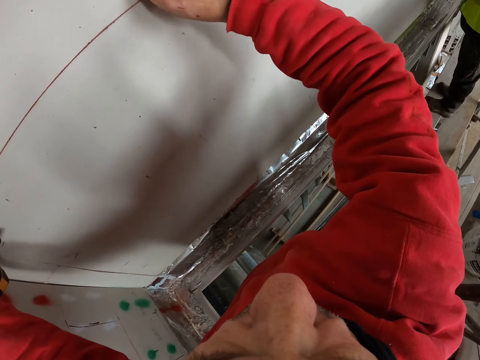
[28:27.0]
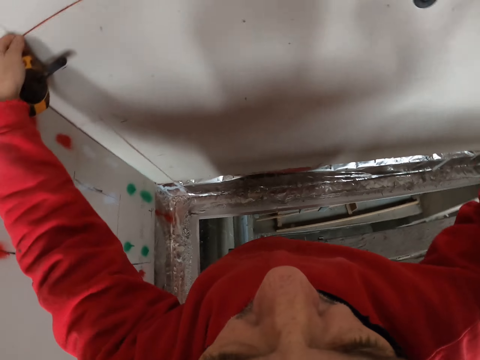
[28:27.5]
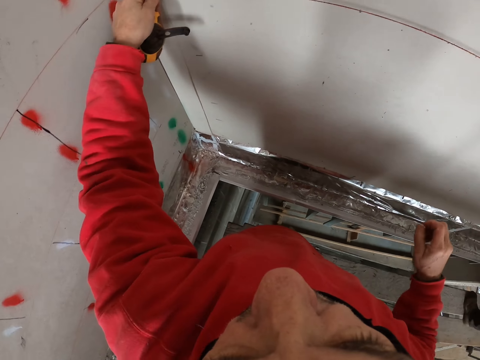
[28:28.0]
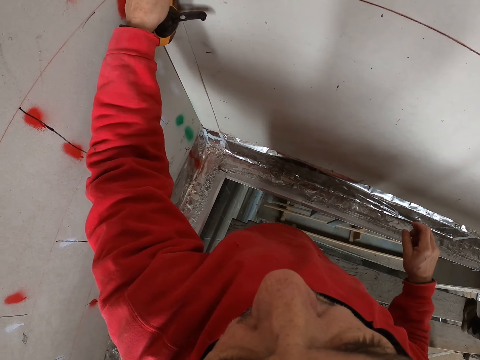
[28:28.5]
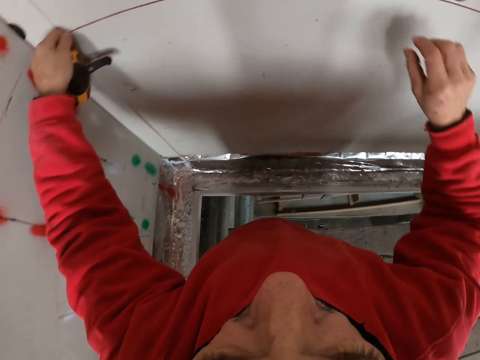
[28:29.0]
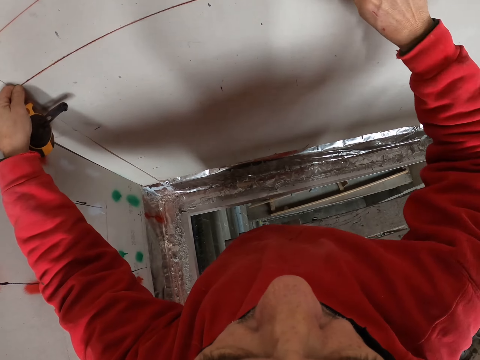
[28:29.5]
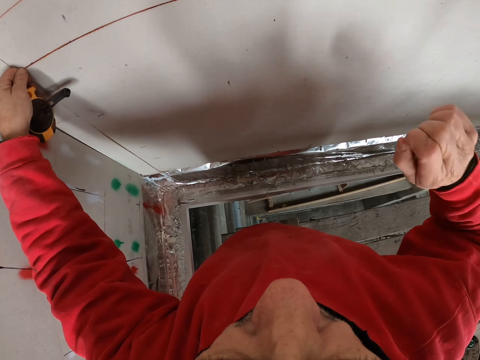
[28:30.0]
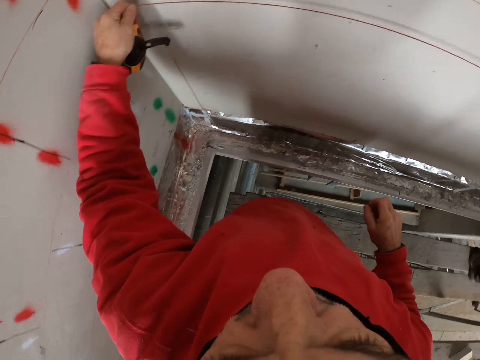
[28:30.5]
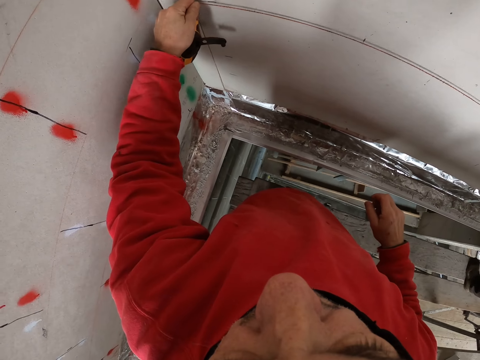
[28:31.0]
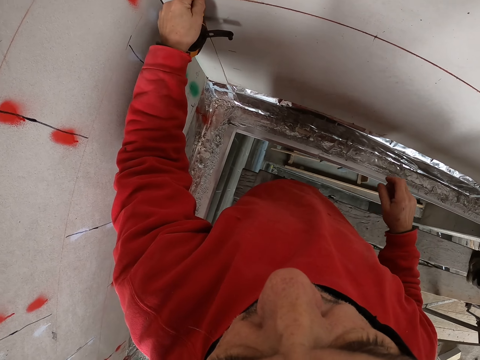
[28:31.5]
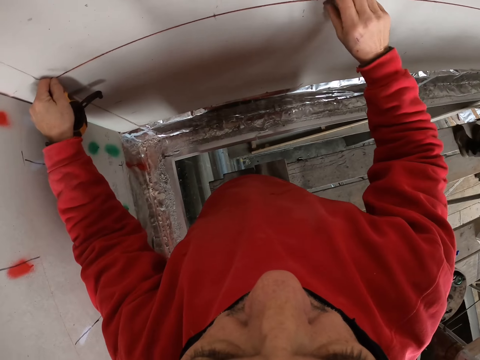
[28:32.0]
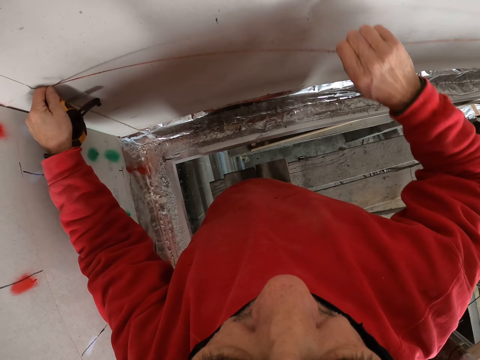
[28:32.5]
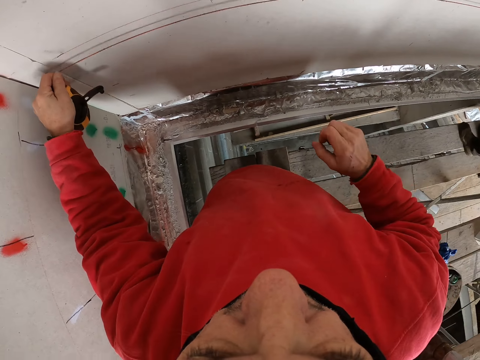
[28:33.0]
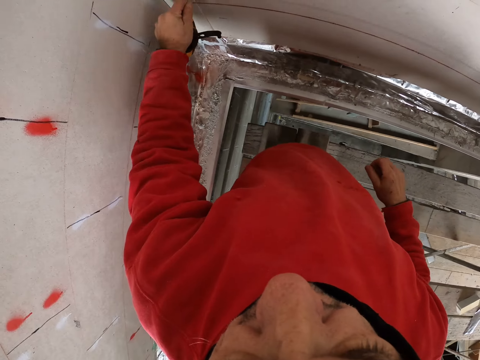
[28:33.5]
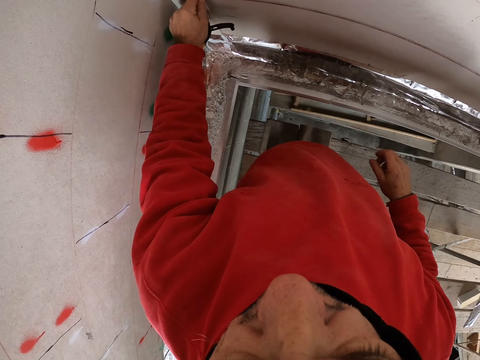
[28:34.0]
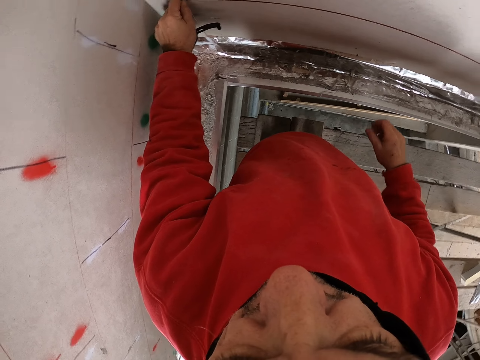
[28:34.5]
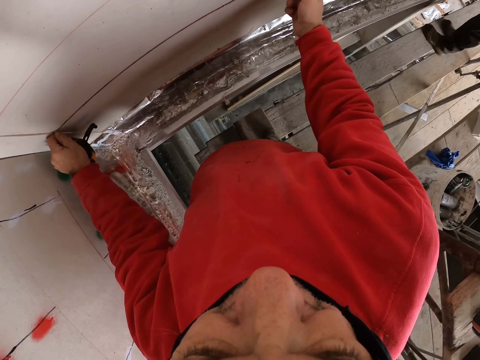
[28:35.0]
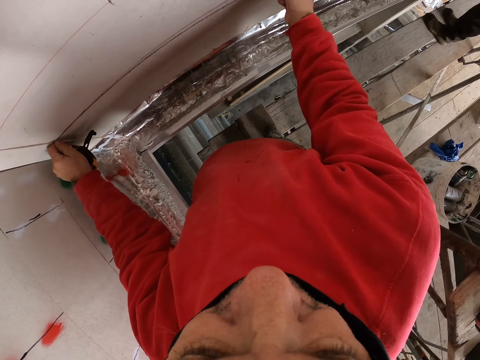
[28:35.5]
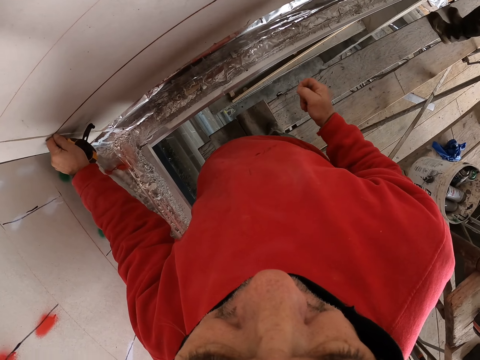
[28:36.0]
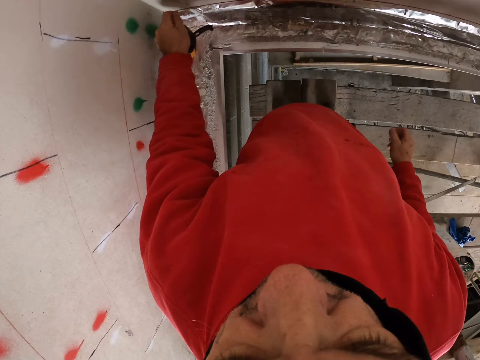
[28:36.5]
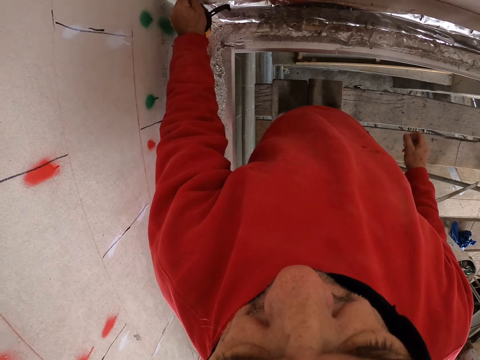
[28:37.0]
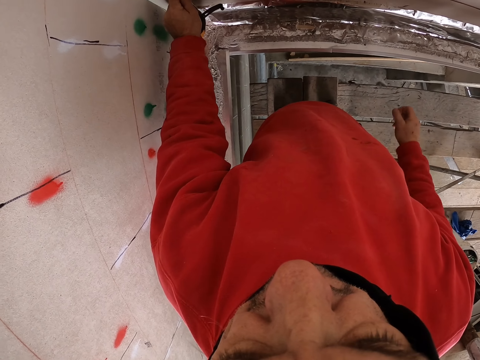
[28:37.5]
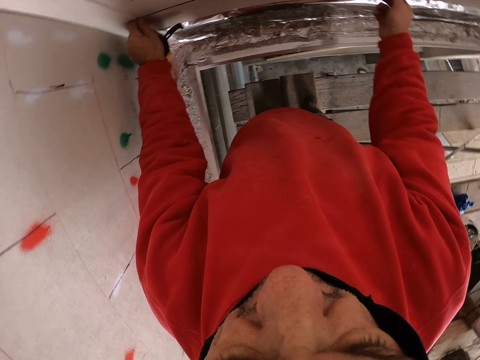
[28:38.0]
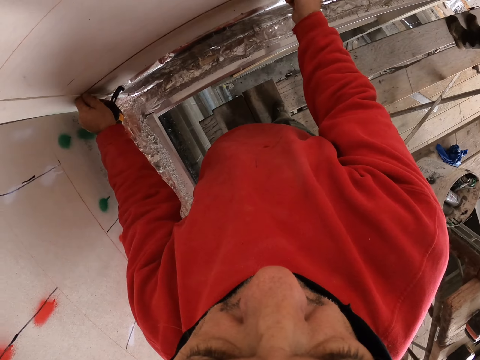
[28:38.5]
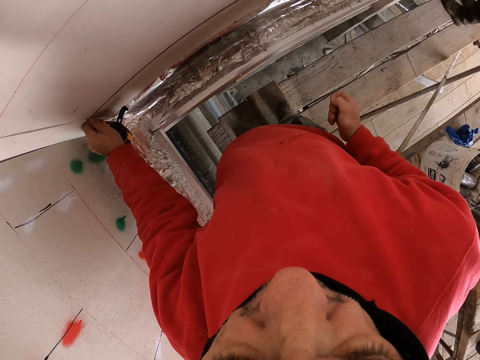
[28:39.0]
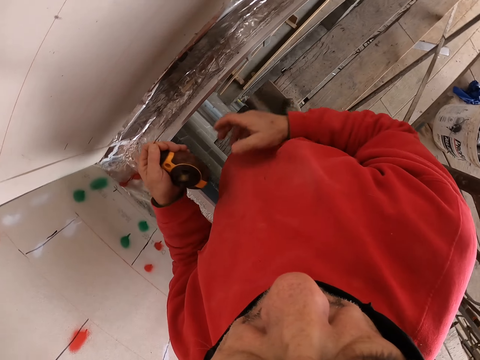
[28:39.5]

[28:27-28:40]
The camera wearer measures on the wall.

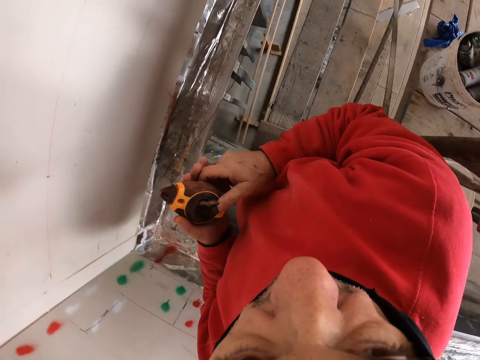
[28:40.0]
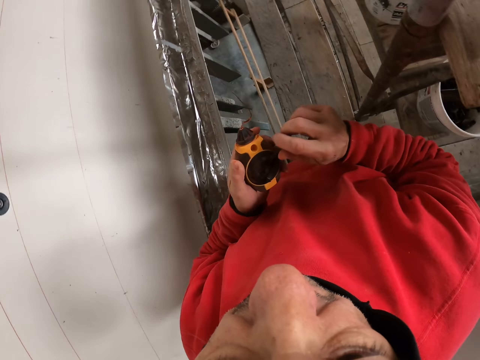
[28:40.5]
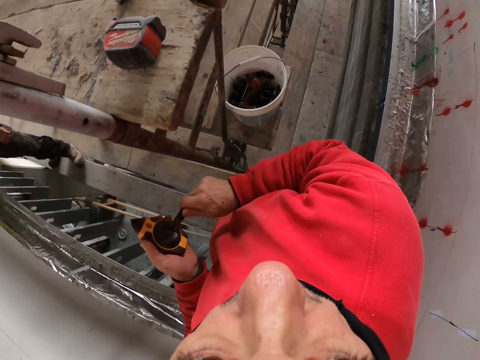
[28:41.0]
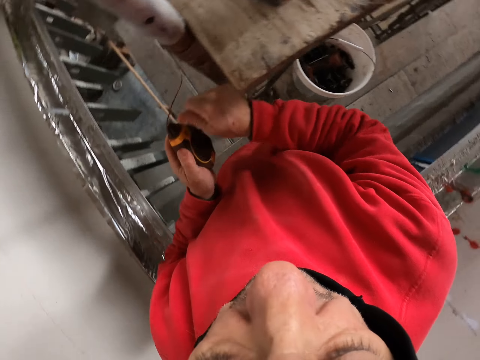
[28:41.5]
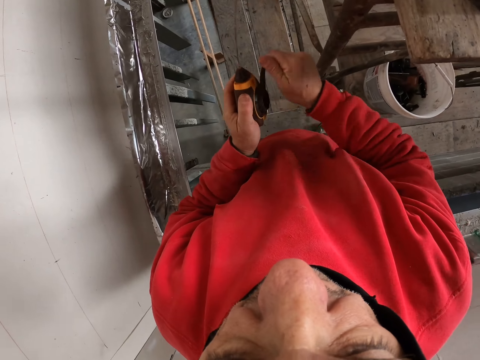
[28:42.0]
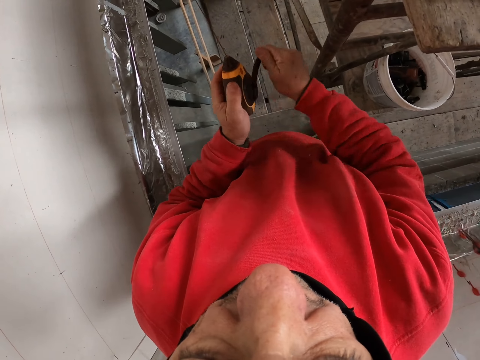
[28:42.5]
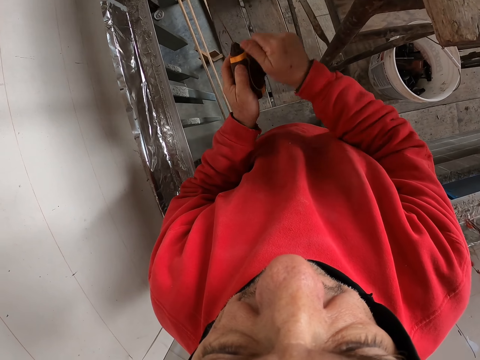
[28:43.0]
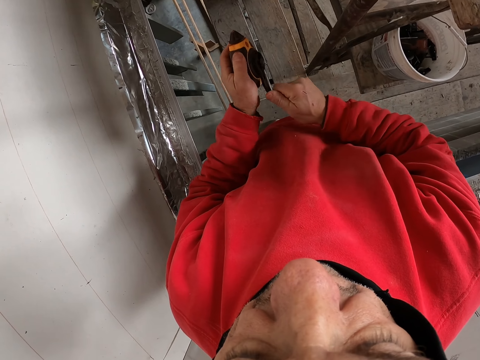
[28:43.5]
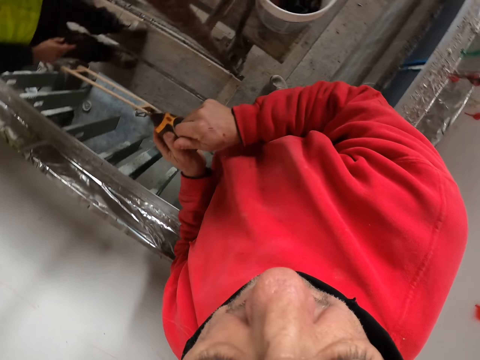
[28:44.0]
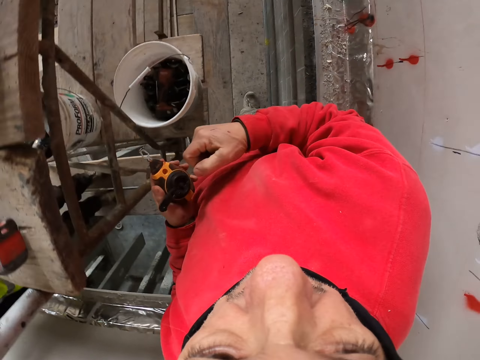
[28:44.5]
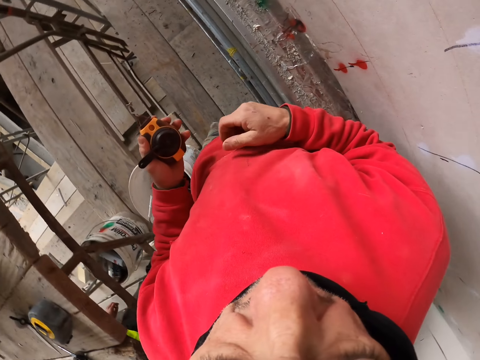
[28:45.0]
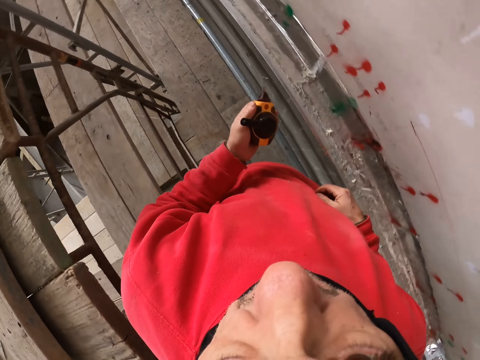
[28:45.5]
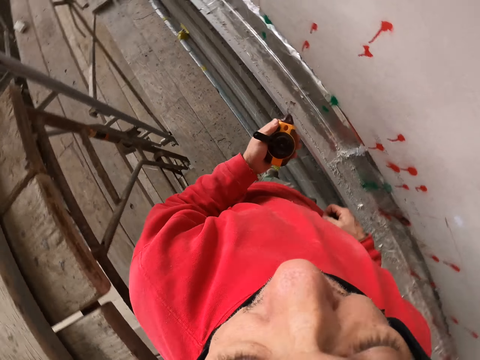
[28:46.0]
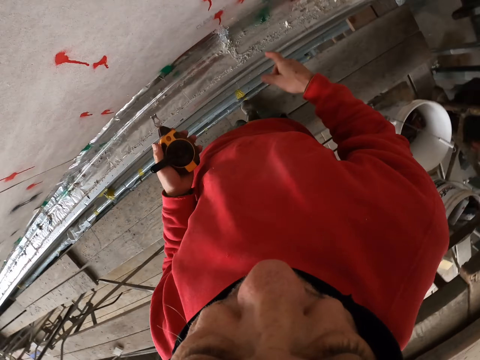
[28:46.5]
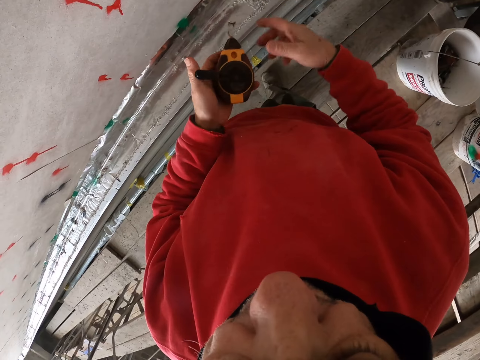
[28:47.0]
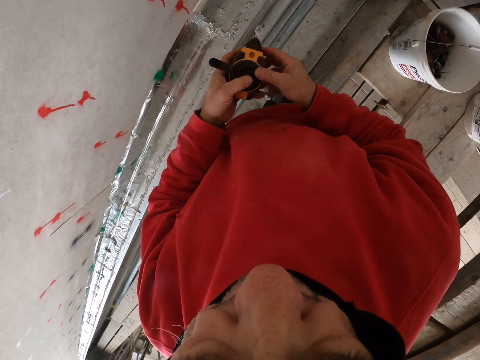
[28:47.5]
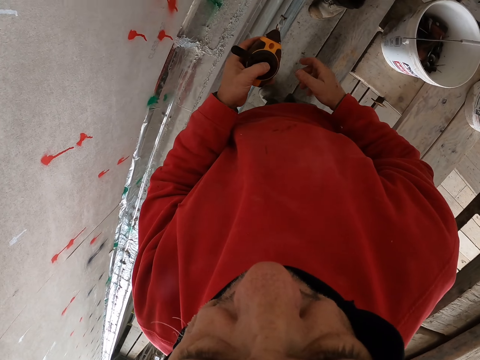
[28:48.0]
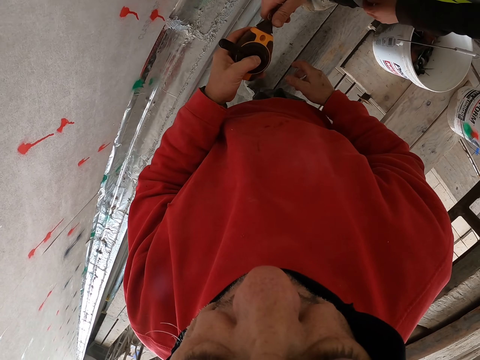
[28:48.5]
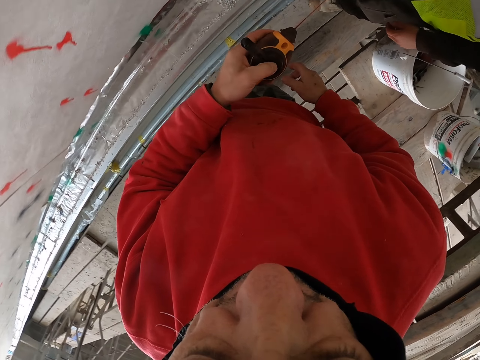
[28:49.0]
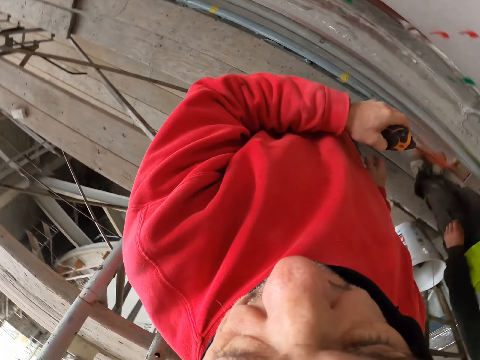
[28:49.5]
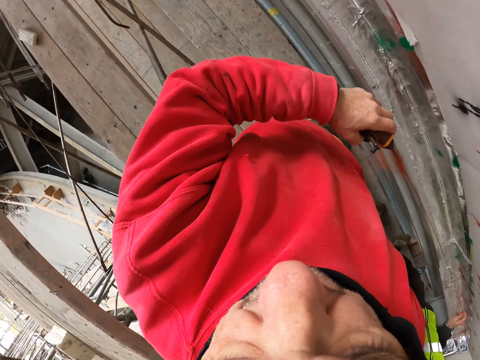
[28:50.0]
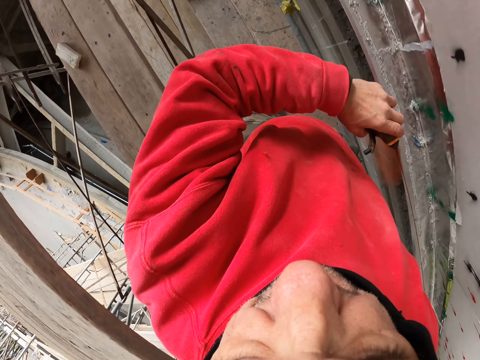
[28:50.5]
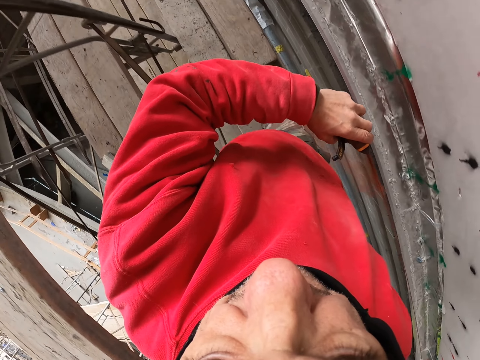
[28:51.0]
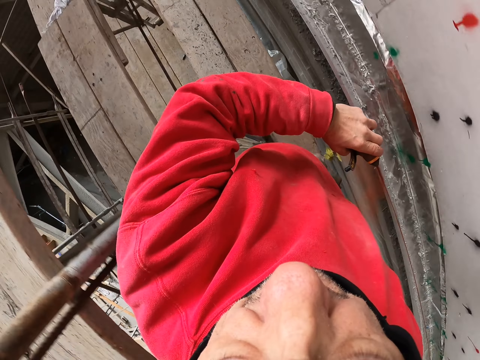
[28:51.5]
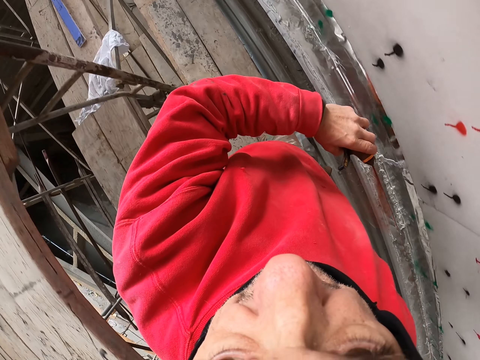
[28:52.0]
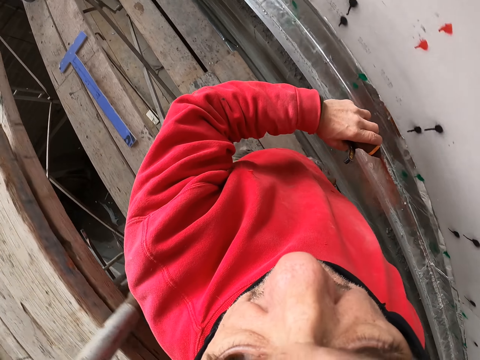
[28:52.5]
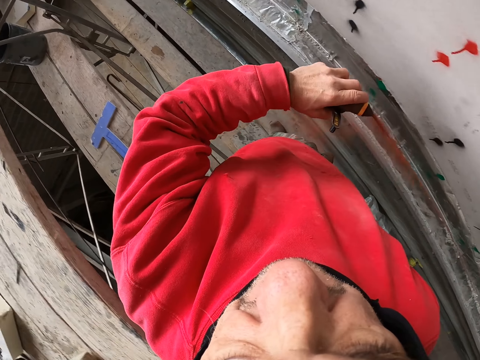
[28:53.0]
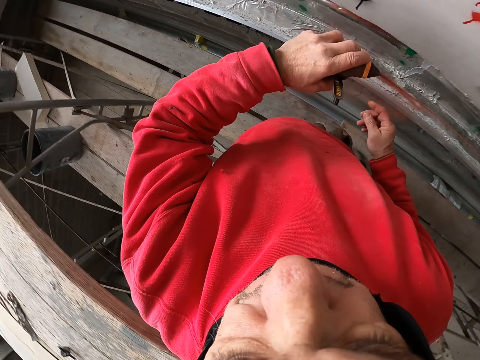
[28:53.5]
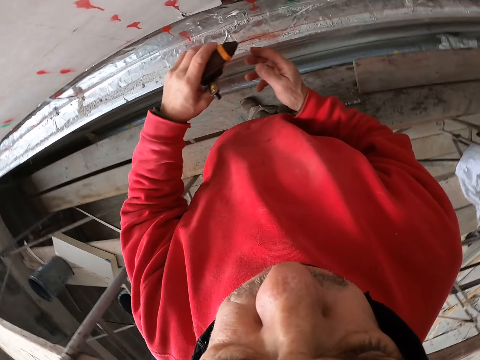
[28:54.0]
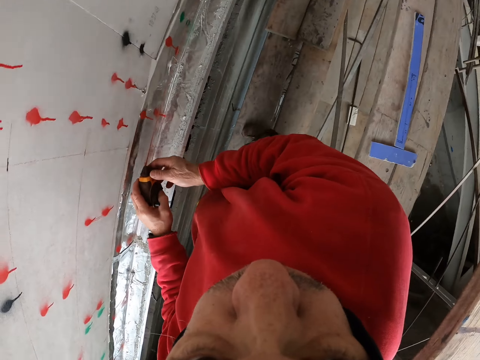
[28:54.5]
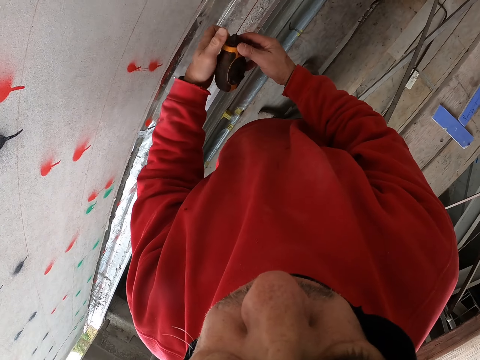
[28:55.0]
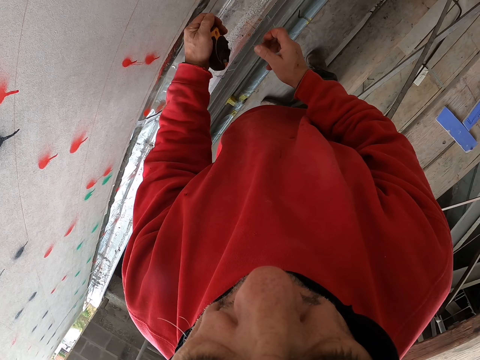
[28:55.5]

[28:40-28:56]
The camera wearer rotates the tape. They walk a few steps. A man pulls the string. The camera wearer walks a few steps.
